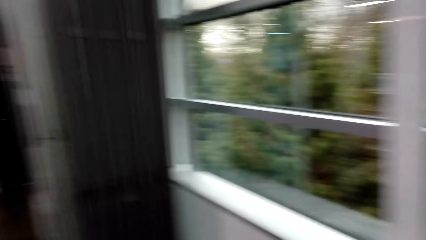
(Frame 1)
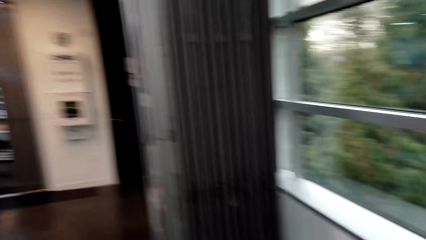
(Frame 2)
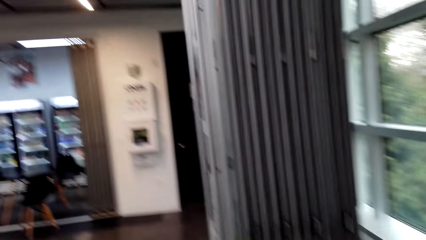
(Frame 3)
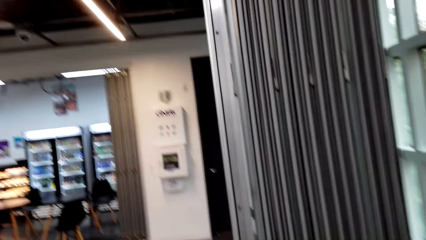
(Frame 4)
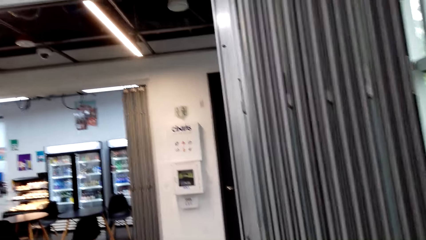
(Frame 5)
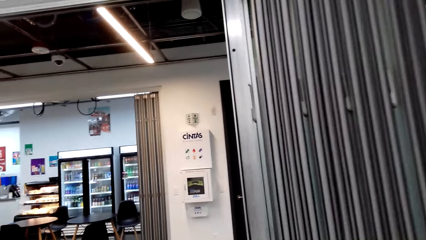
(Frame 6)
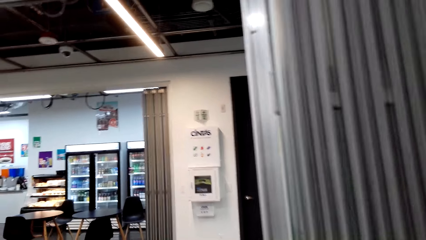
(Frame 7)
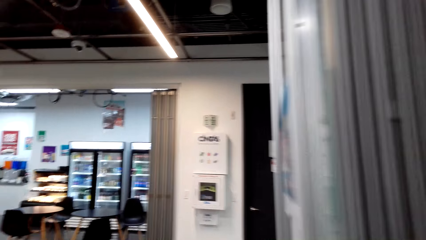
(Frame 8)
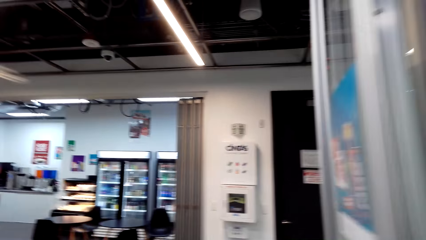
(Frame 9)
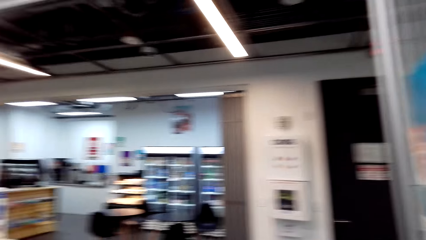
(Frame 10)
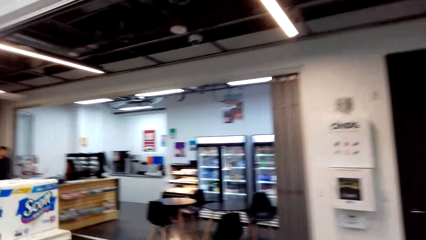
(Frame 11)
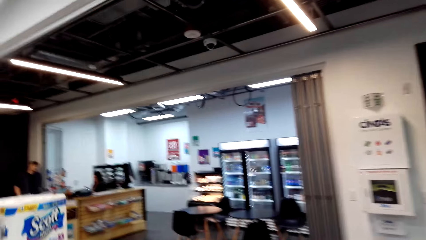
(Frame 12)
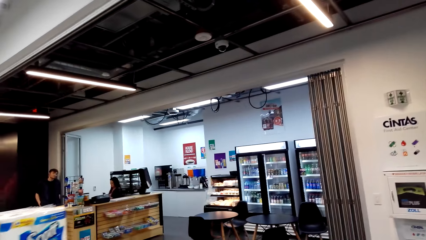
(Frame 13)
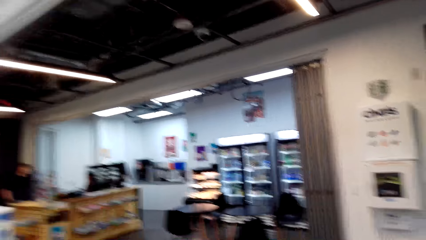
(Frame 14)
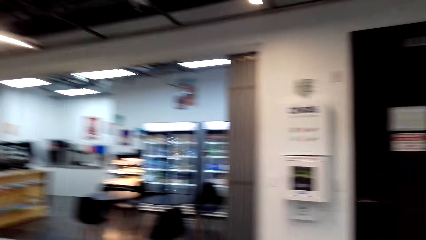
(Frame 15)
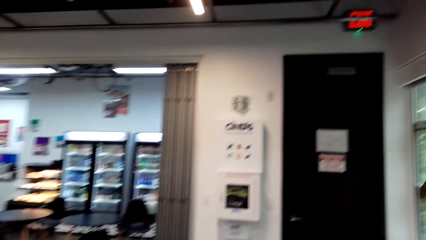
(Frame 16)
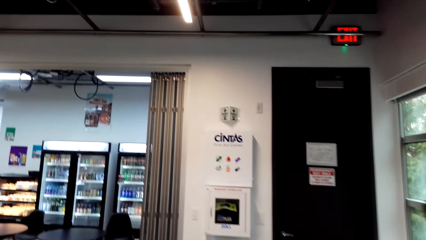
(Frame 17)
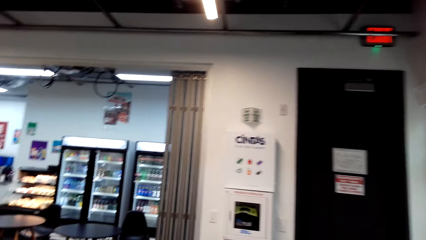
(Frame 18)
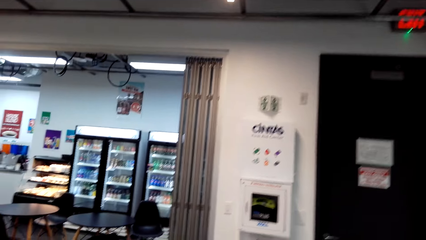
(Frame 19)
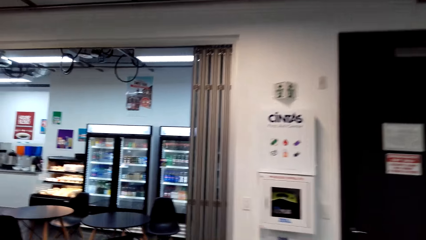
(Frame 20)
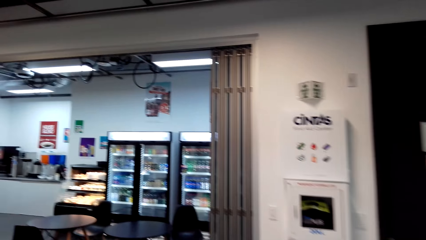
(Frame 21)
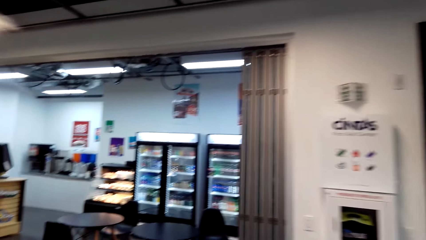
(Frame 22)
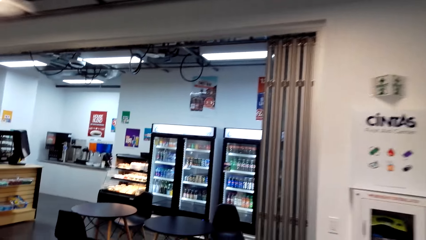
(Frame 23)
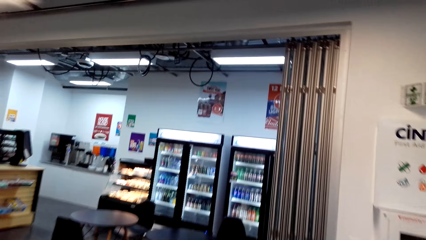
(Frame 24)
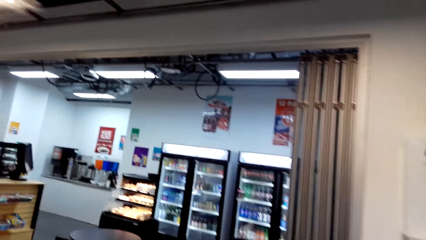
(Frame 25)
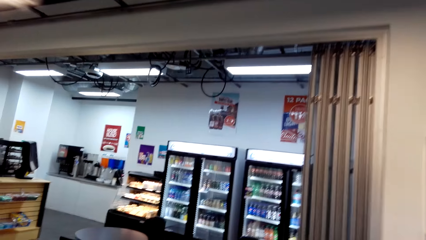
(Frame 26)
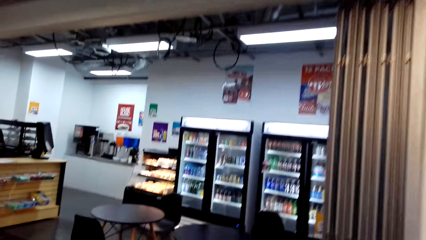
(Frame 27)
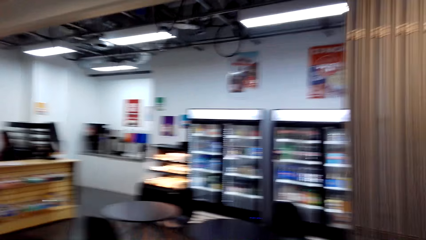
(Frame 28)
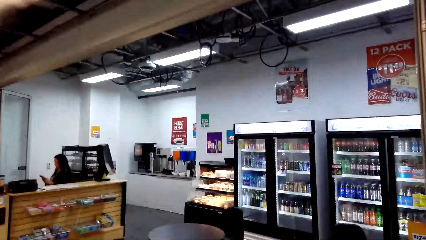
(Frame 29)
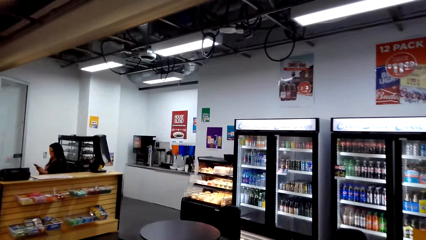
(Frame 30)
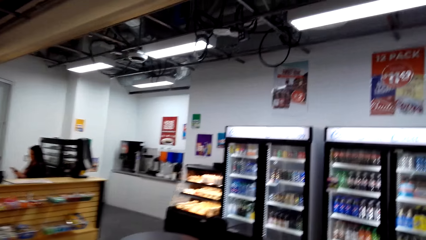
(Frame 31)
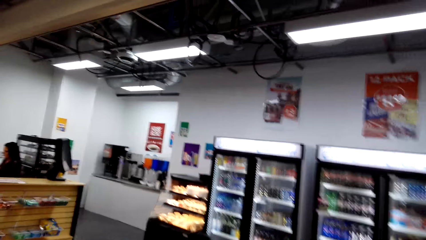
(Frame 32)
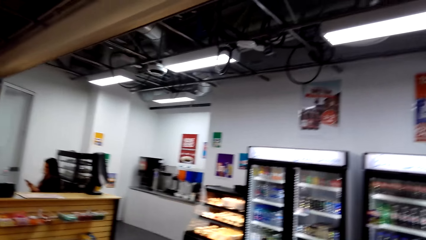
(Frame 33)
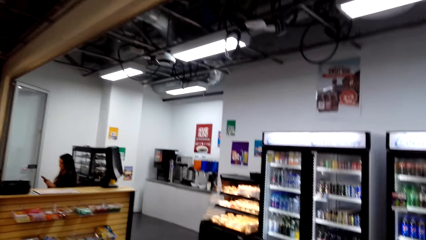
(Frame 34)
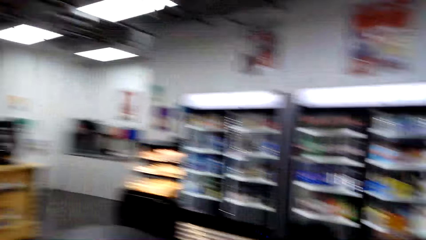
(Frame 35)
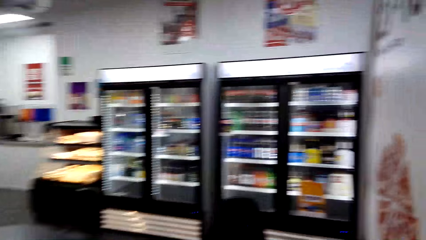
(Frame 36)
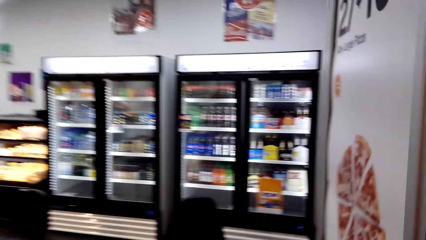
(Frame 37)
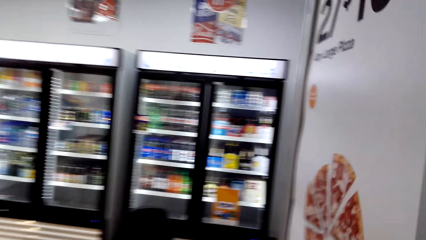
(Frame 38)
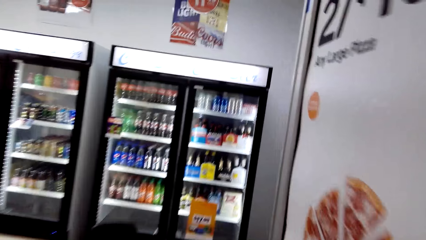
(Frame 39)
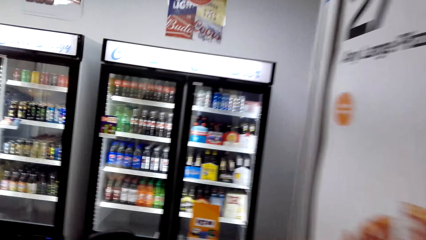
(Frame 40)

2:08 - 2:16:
The camera wearer walks around the supermarket.

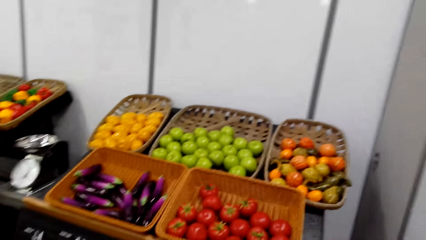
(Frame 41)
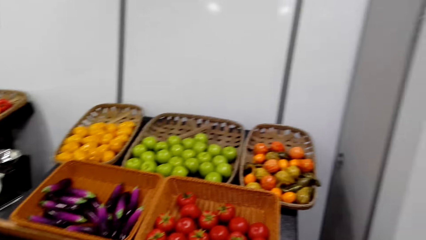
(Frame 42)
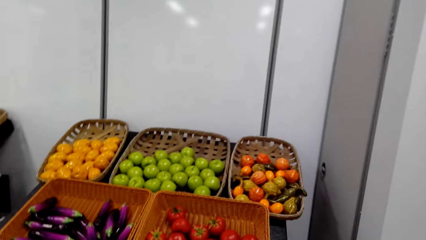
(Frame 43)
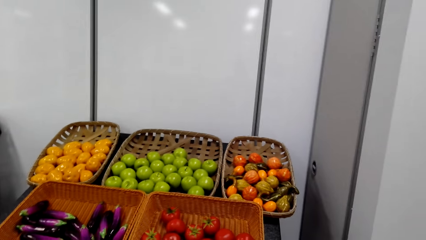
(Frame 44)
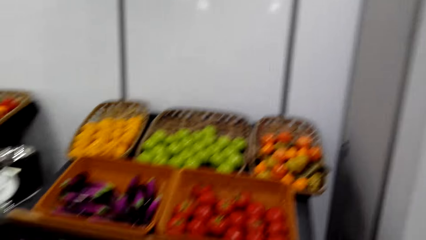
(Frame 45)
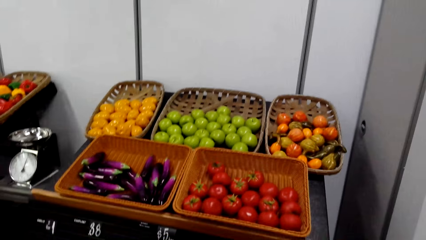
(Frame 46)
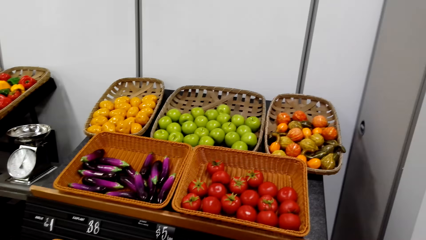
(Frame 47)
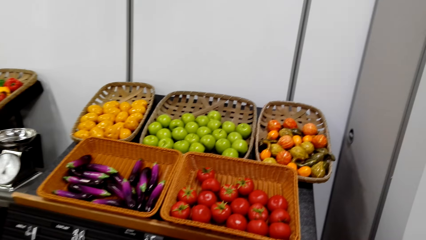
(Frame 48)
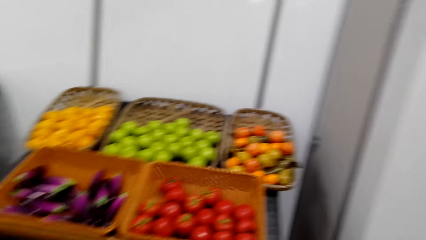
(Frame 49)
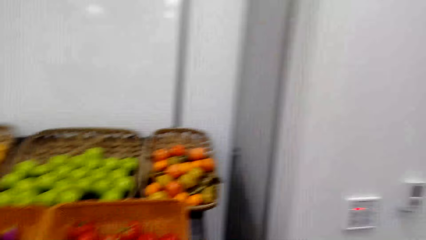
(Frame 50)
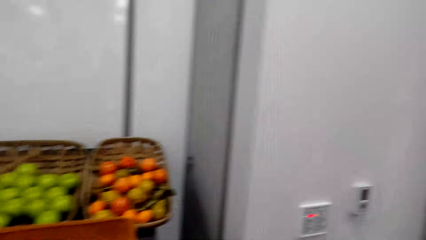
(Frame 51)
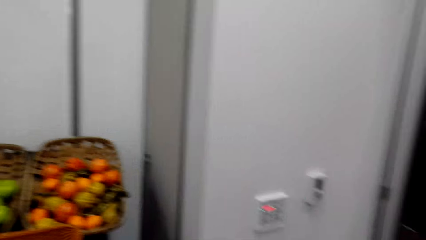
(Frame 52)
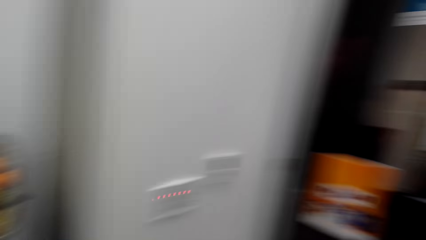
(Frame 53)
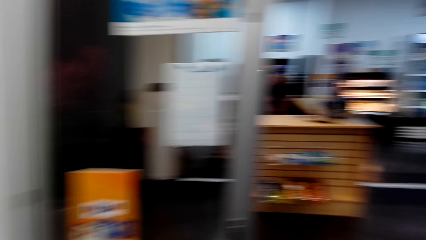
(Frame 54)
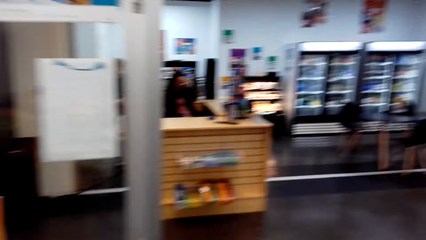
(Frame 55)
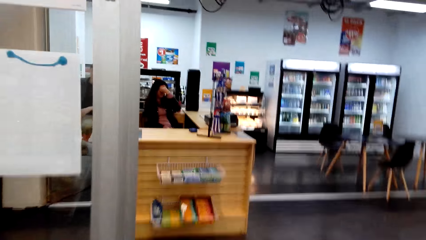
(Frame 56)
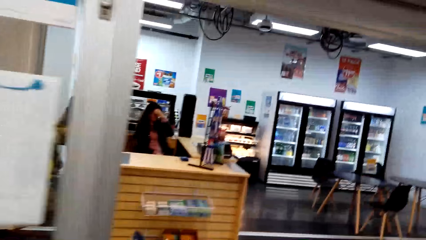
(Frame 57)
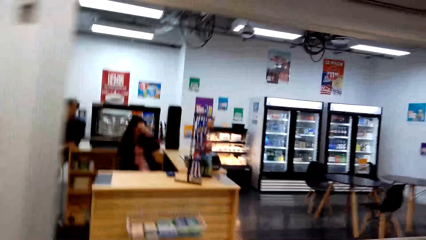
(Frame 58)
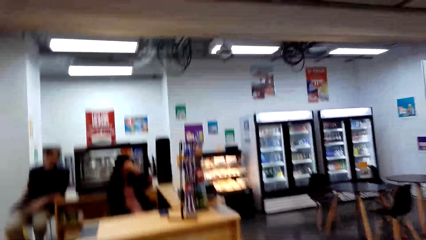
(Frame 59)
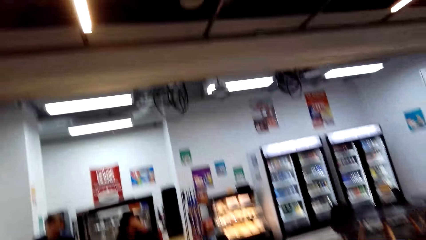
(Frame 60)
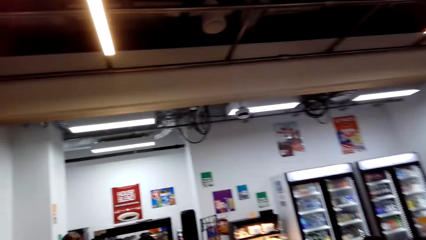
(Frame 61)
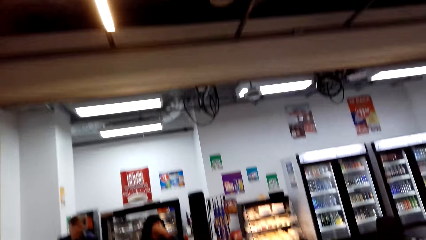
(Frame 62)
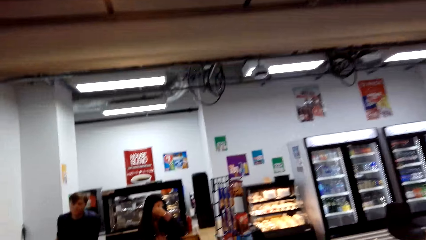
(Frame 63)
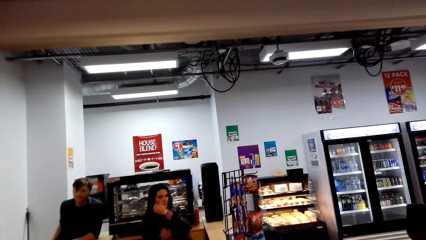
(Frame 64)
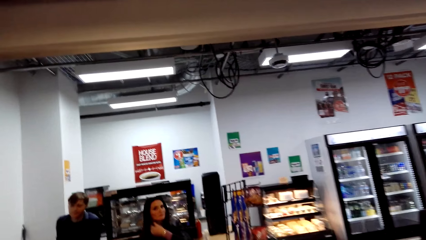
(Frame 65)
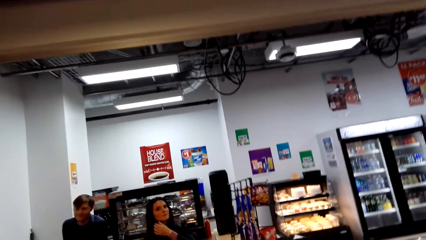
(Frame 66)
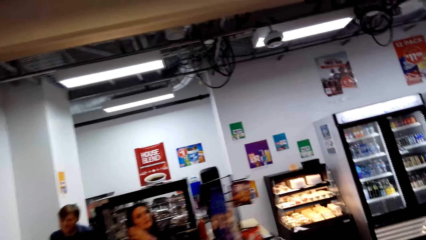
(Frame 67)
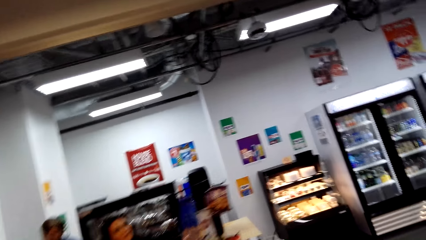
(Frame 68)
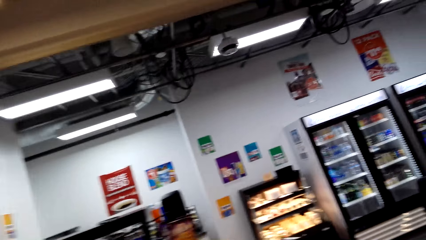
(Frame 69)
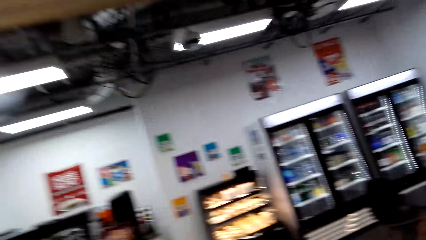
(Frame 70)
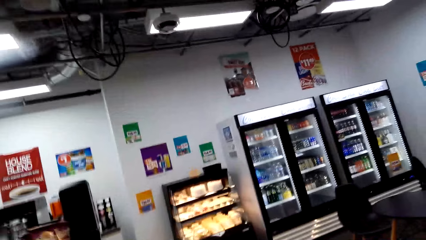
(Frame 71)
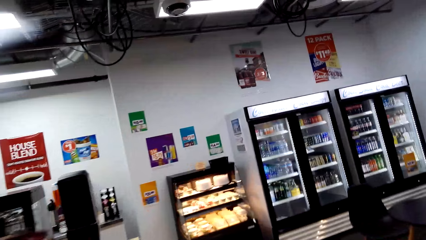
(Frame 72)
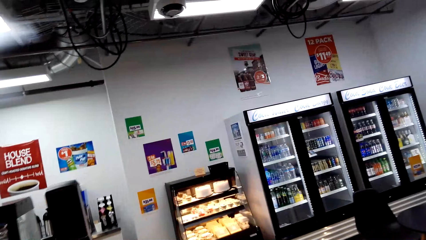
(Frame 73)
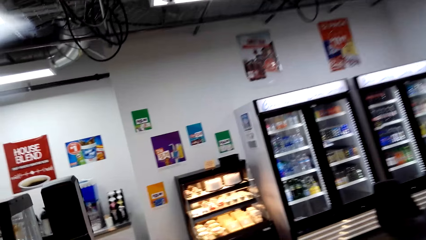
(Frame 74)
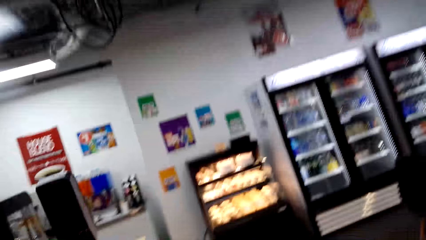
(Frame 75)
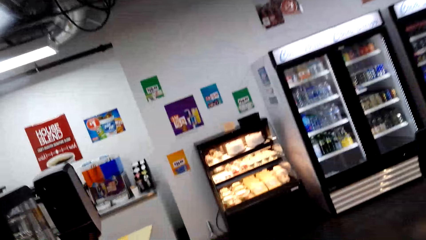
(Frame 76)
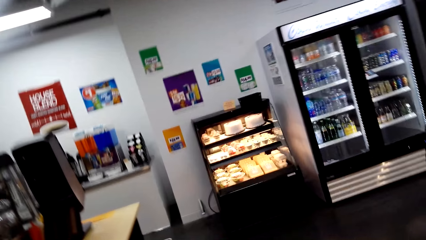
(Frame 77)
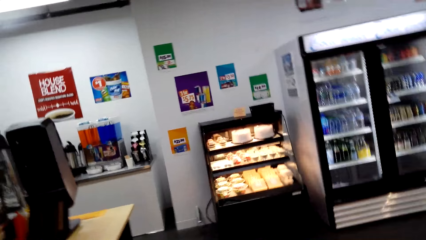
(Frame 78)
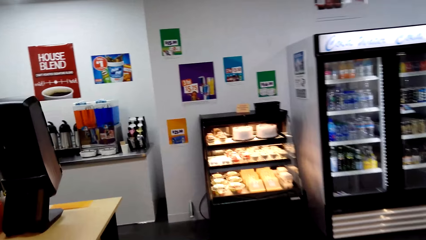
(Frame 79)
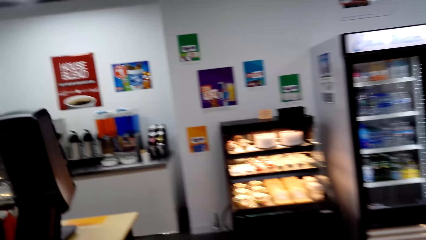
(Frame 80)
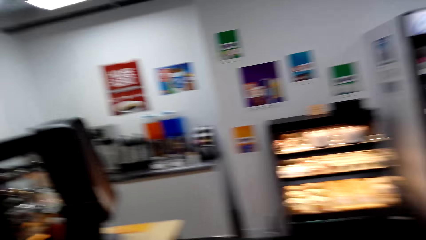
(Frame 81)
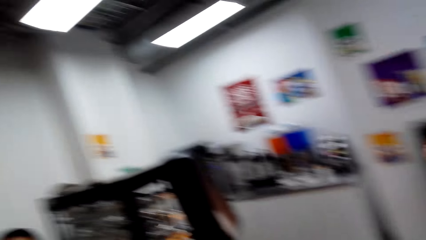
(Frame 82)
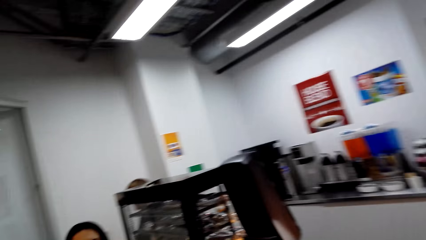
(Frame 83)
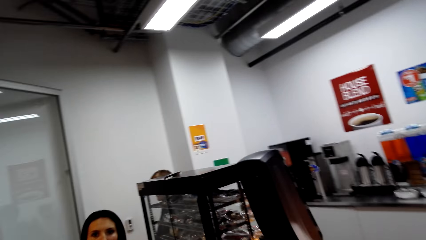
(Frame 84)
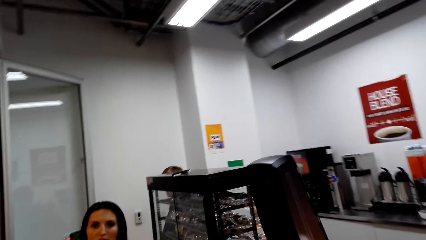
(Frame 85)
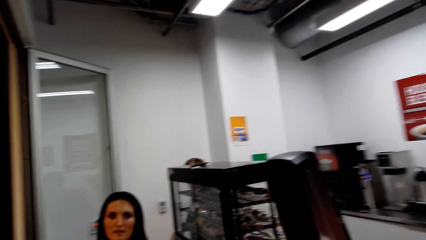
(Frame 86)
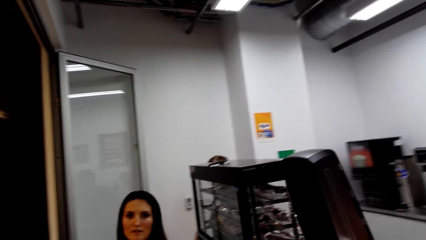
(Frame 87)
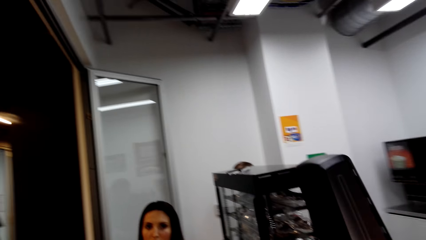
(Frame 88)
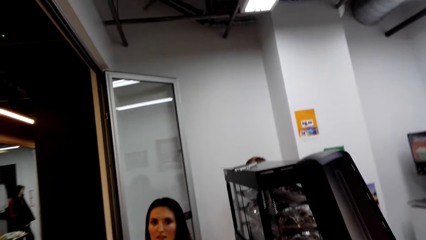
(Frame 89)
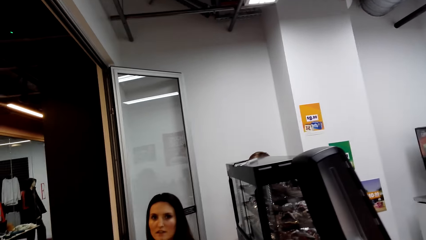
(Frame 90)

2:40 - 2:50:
The camera wearer looks at the groceries. They walk to the counter.
